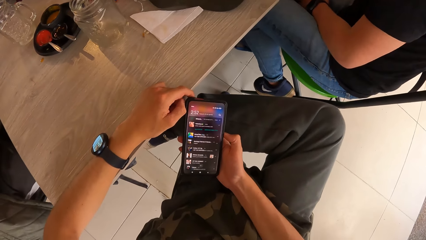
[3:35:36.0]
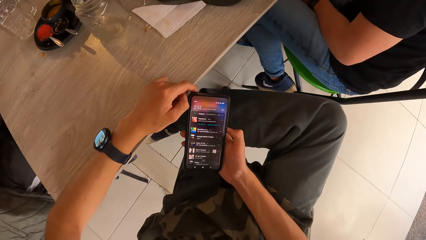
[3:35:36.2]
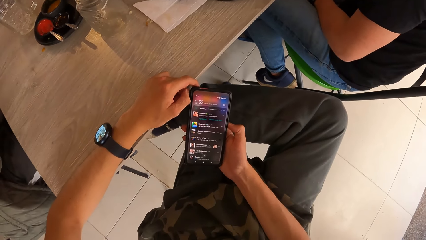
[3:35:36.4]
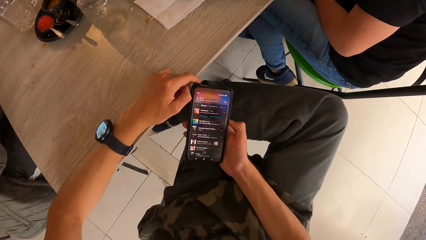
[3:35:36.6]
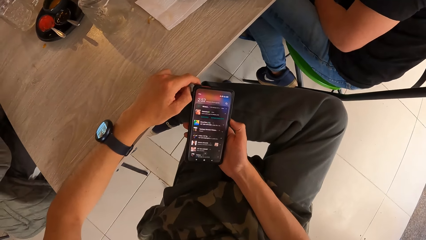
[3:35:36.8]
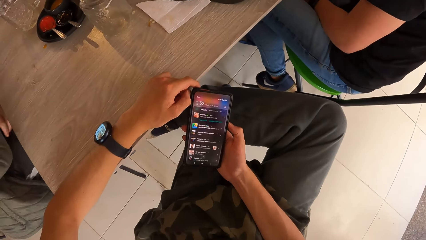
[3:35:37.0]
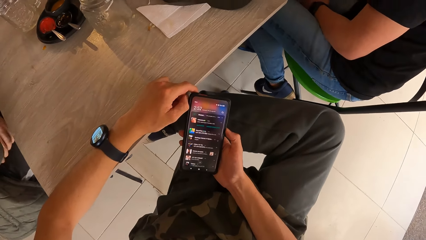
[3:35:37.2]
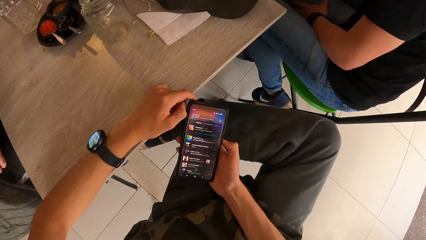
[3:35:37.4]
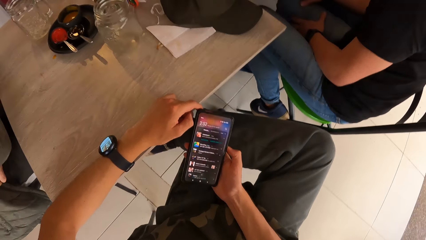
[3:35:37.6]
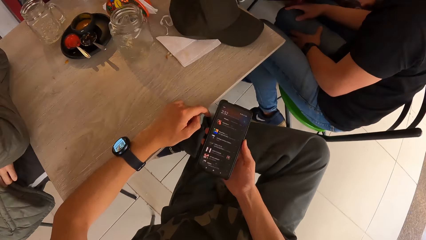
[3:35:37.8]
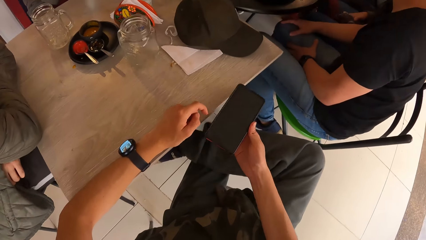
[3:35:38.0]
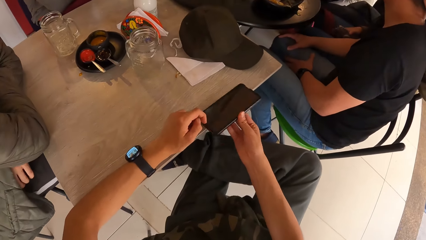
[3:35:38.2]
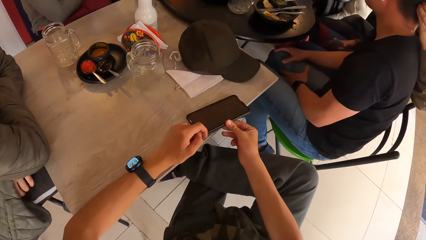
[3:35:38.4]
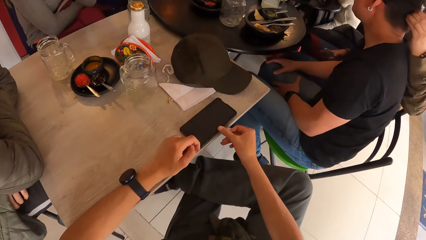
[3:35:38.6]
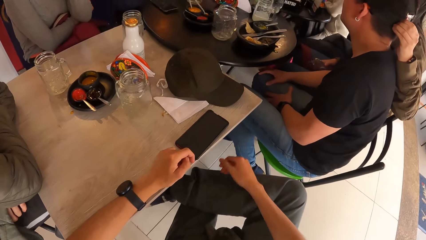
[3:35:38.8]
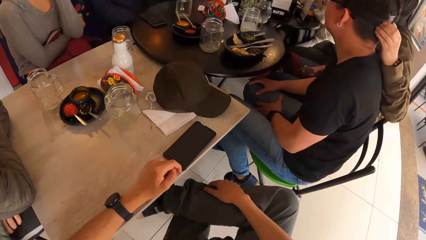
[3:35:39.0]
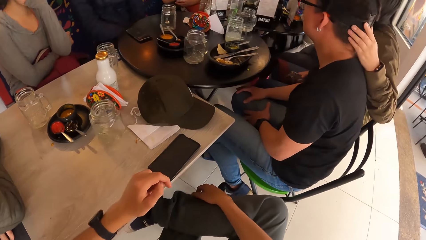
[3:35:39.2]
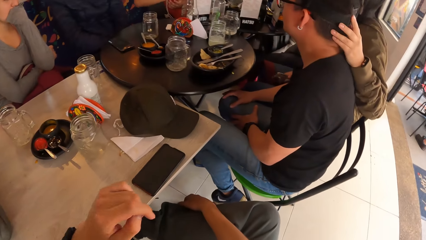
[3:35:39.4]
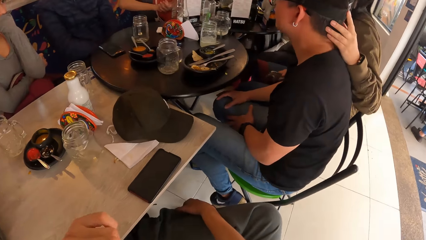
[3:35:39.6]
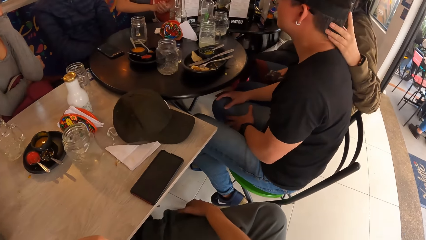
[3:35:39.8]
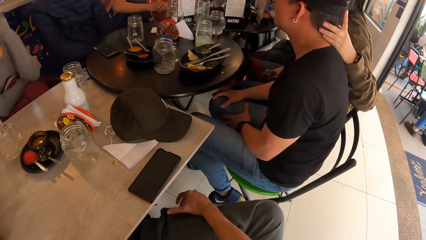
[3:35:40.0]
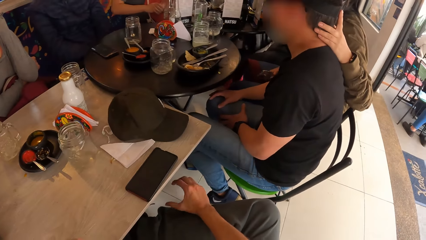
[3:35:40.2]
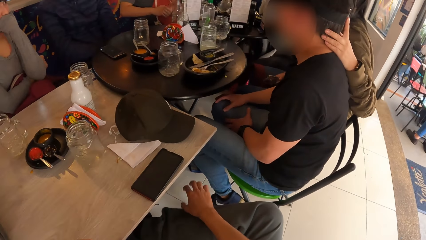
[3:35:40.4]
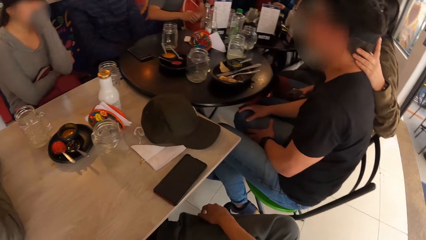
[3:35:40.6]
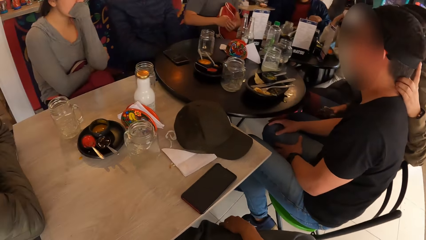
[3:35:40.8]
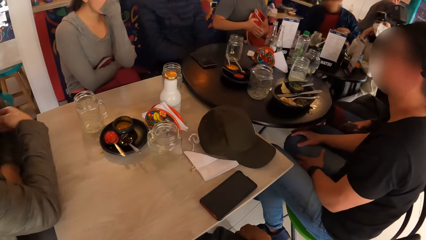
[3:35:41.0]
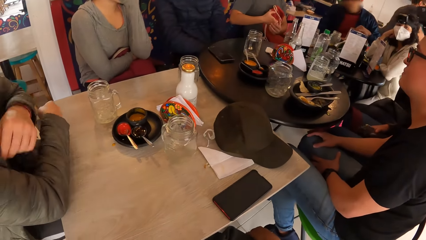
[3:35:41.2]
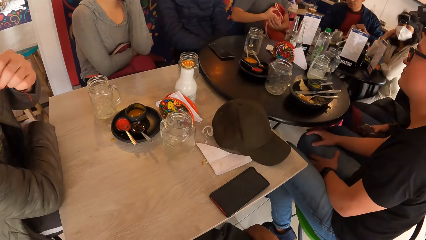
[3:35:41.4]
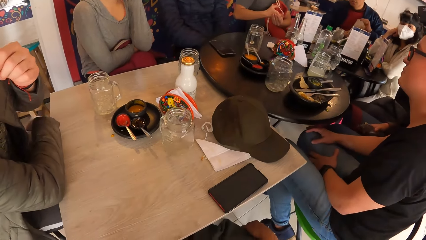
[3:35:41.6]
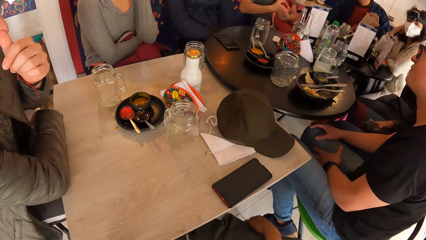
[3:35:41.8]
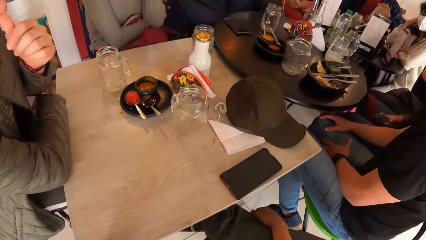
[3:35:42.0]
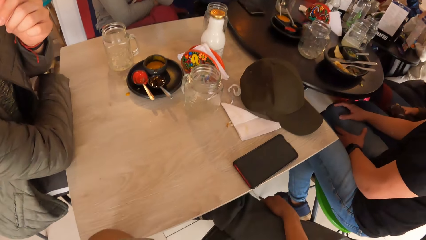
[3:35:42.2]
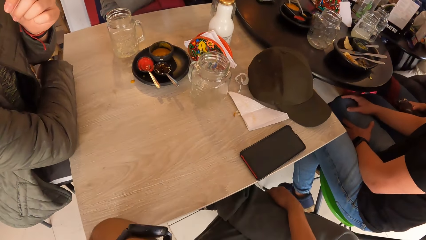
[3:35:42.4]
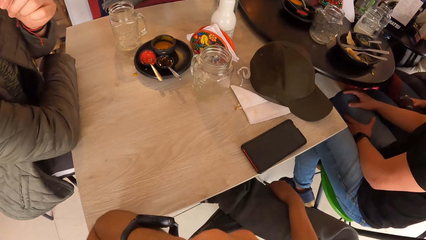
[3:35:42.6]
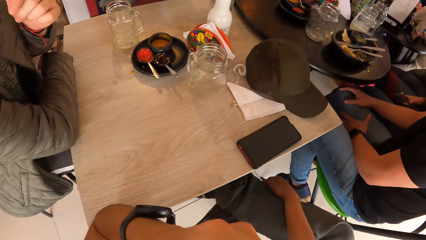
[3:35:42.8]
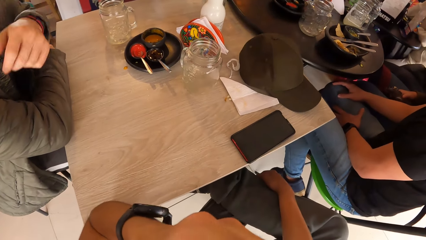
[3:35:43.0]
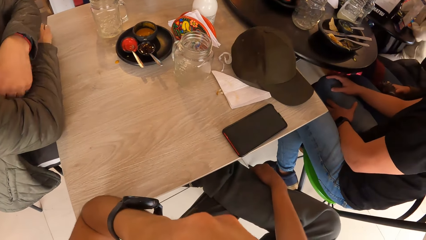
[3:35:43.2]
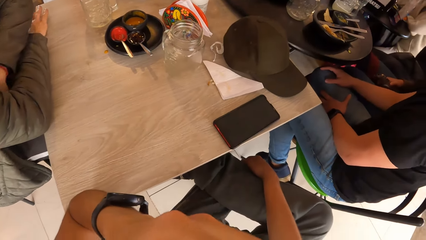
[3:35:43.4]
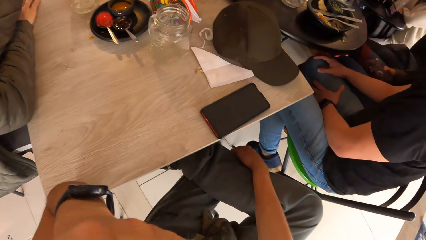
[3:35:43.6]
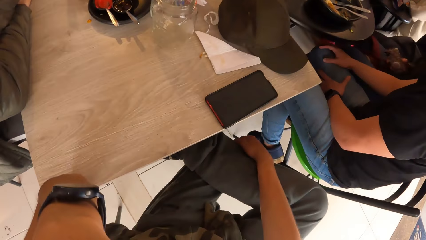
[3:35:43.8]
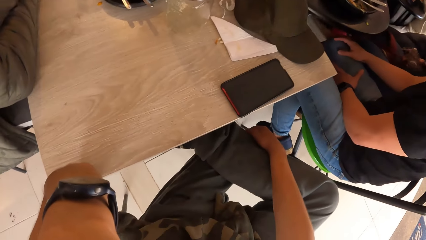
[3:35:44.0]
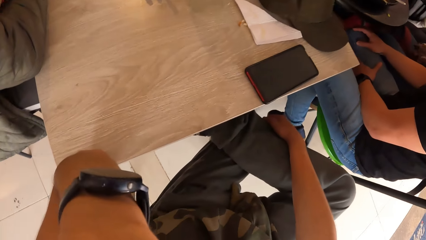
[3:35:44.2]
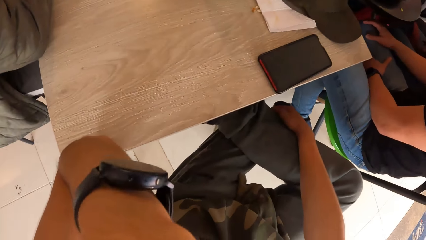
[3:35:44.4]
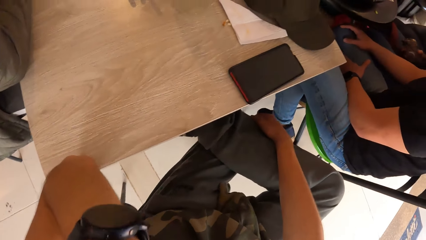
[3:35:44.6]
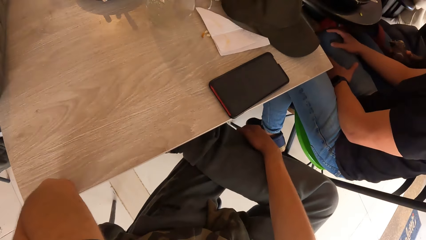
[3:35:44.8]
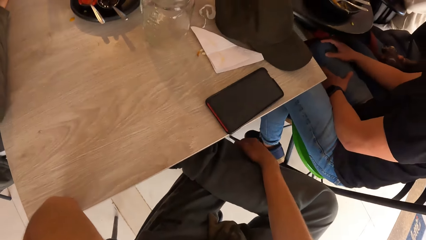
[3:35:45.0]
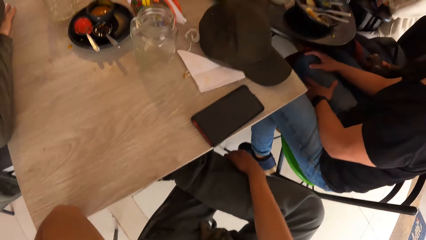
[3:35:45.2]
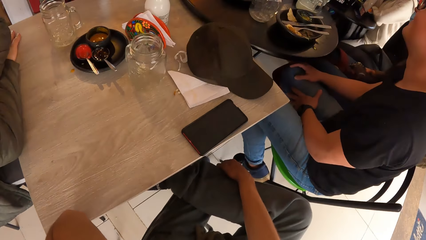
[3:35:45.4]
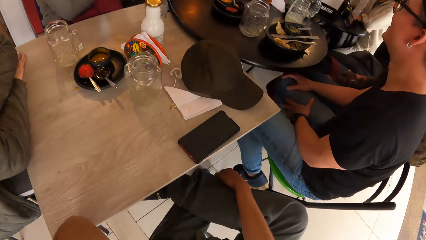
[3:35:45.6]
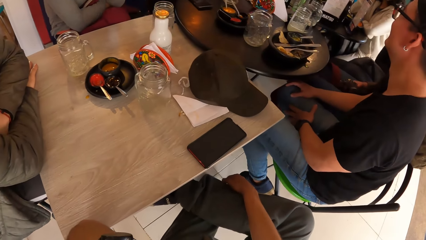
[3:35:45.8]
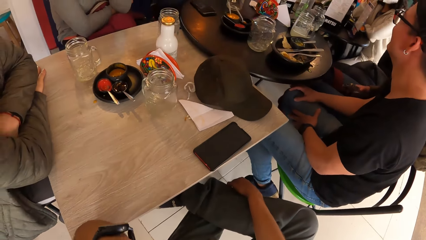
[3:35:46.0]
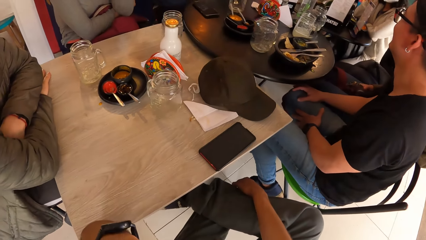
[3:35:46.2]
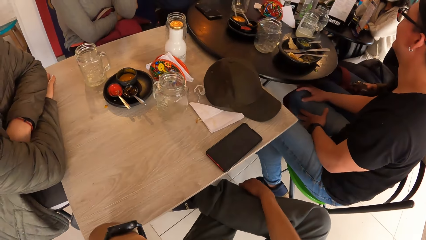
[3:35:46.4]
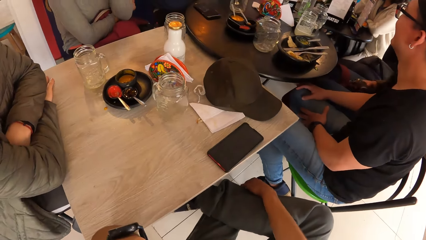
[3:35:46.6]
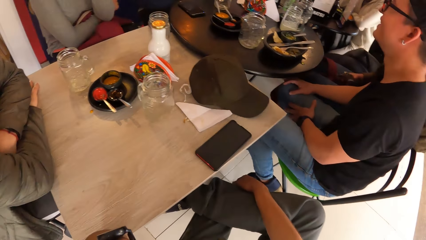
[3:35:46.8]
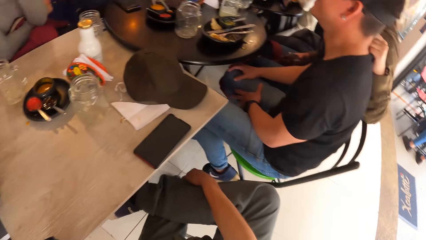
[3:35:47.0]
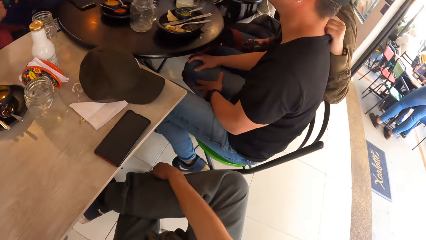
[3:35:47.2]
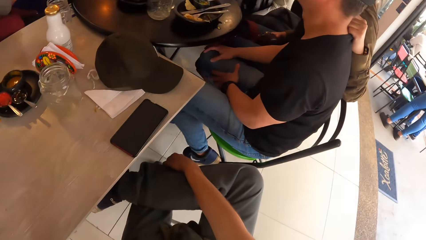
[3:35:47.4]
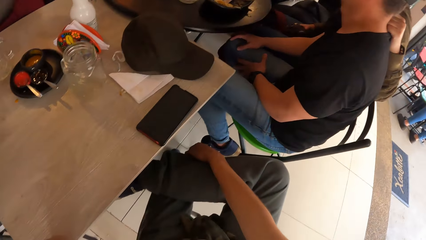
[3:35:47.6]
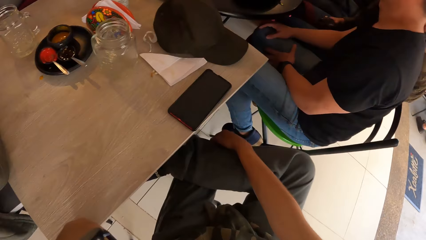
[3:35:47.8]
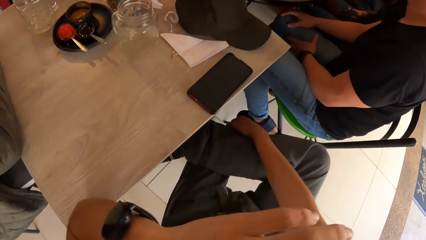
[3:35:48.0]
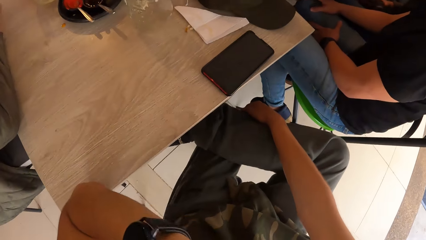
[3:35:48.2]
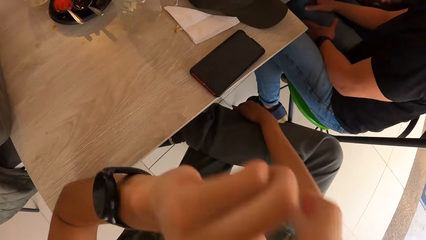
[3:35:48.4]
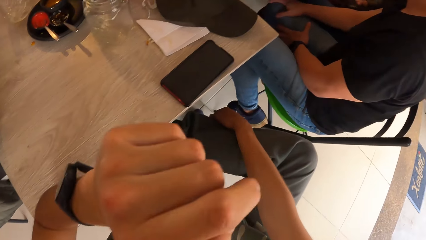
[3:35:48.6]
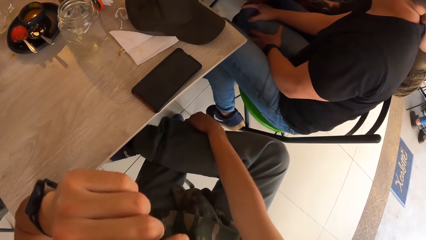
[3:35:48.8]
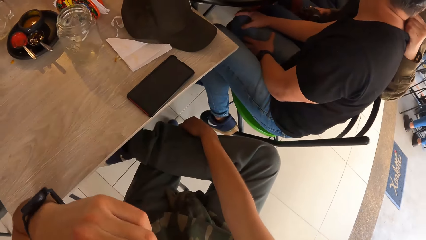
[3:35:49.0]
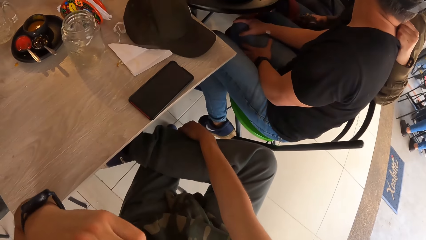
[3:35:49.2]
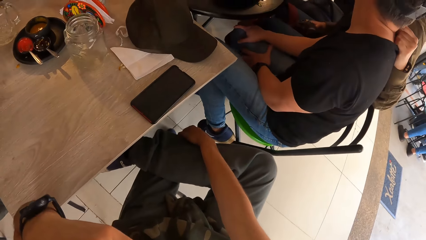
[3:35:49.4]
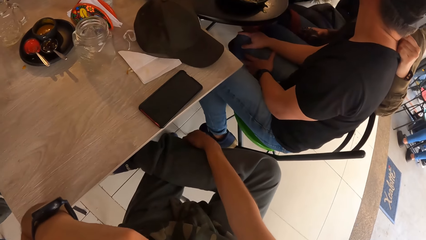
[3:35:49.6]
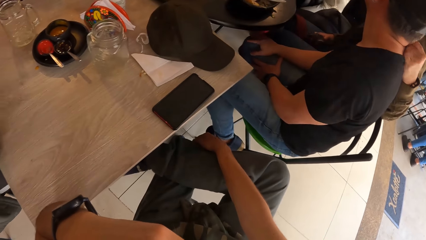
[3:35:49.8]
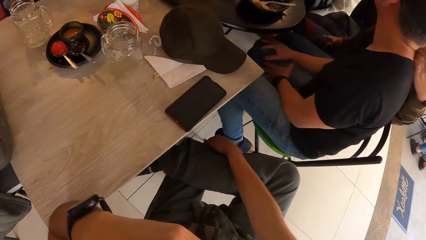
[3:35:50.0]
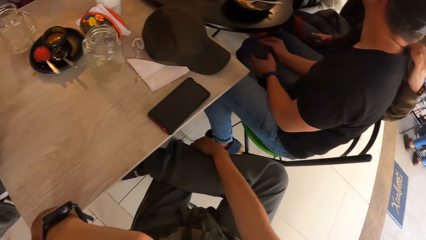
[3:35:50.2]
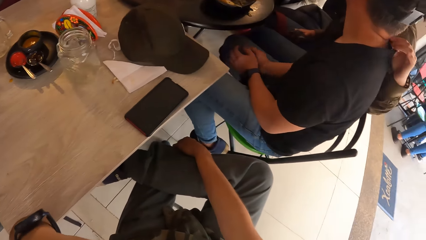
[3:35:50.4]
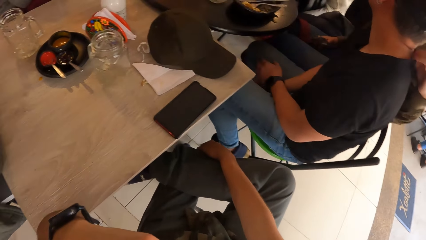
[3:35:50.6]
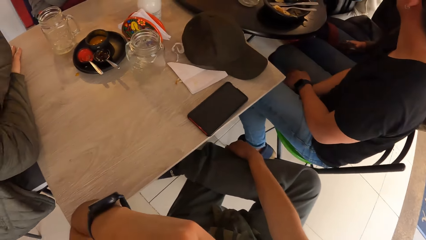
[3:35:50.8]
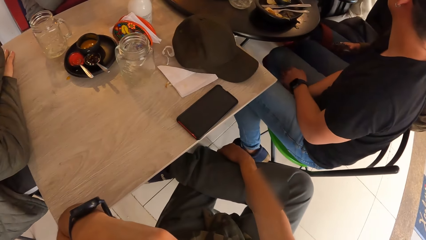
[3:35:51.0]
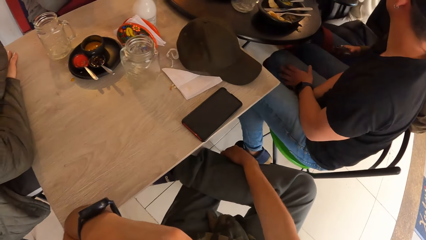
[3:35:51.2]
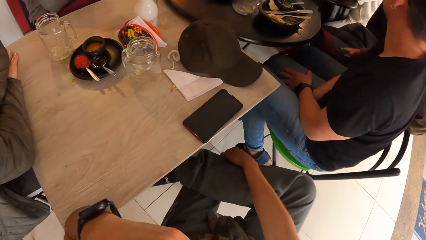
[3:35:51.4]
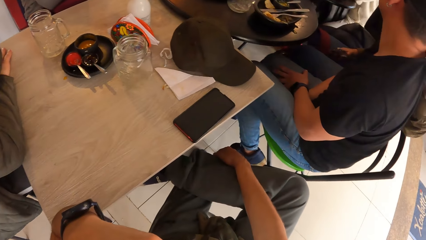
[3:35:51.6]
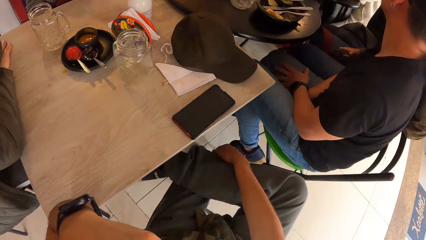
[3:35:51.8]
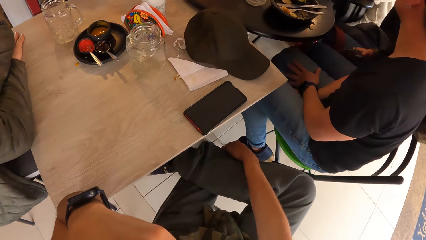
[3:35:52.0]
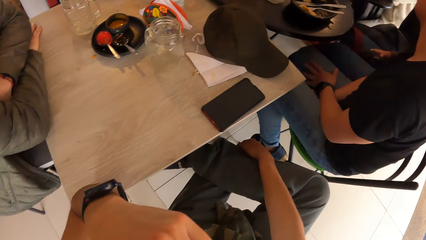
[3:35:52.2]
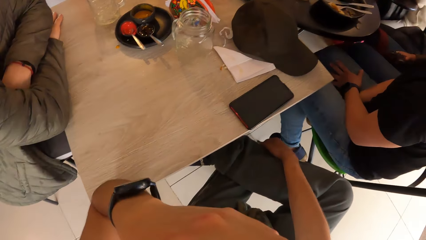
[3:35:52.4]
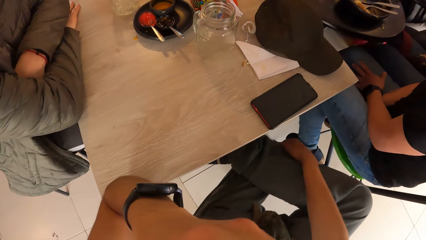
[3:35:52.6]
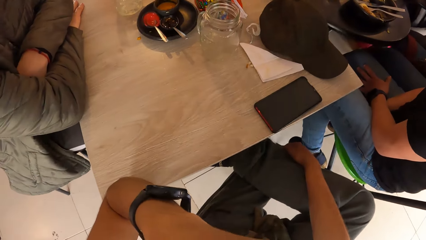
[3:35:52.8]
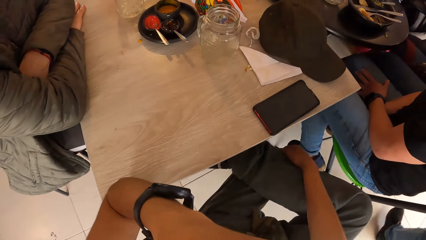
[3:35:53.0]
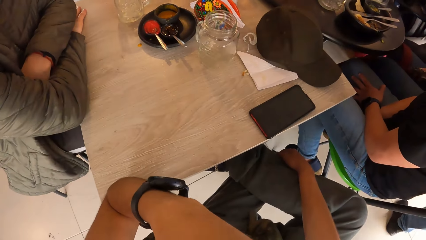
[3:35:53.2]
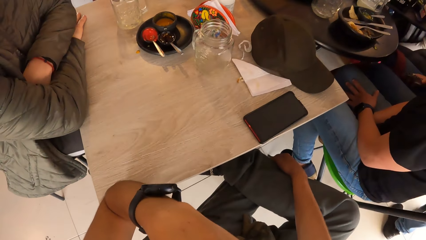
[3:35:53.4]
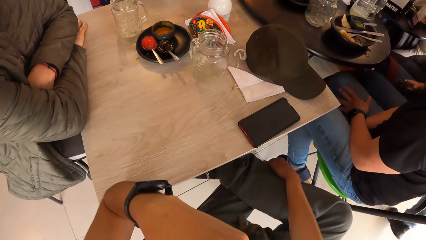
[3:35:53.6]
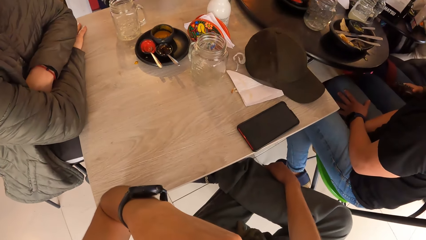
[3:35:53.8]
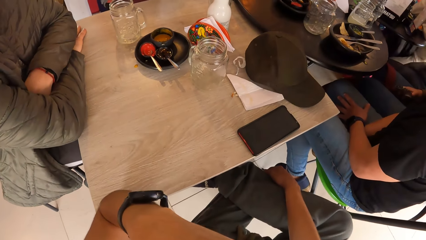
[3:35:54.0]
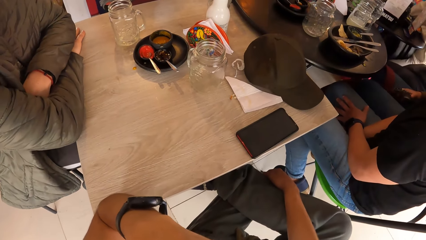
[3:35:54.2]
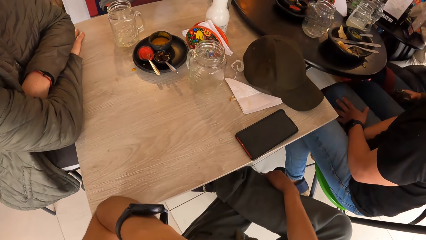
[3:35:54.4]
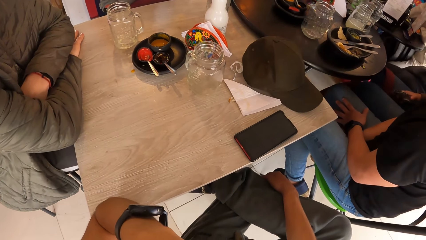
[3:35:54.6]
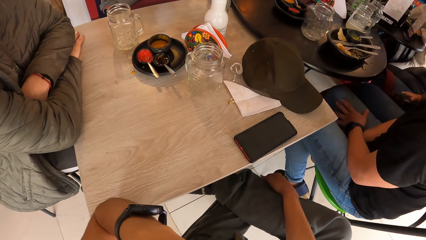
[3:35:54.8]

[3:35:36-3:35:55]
The camera wearer drops the phone in his right hand on the table. He raises his left hand towards his face. He touches the face. A person touches the face. The camera wearer touches the face. He looks around.
